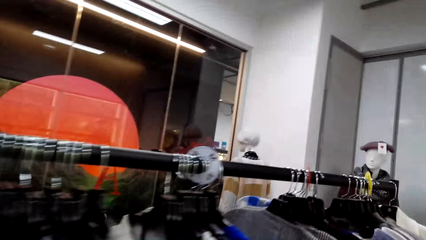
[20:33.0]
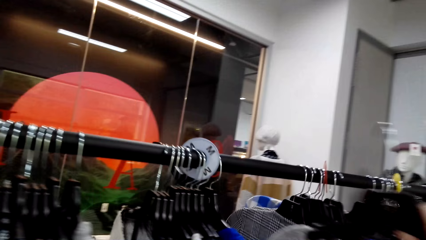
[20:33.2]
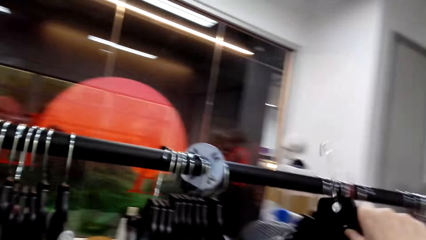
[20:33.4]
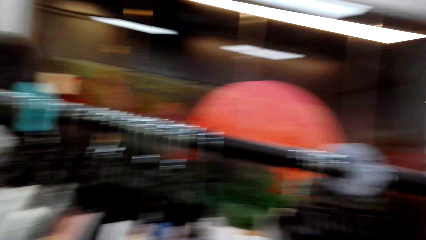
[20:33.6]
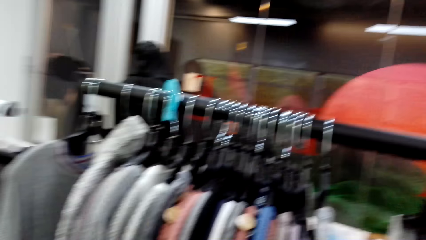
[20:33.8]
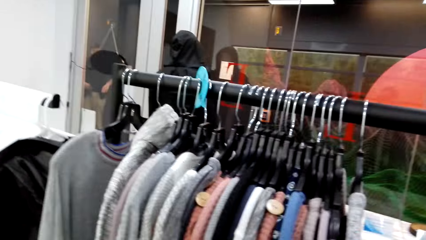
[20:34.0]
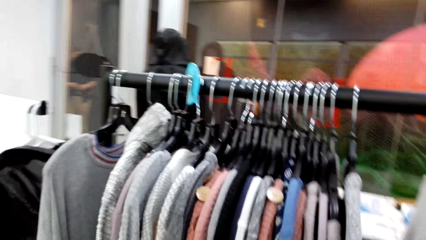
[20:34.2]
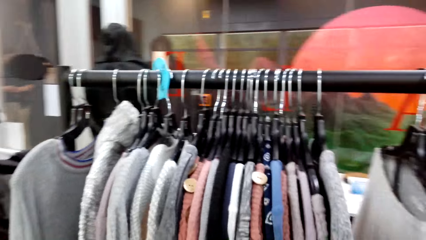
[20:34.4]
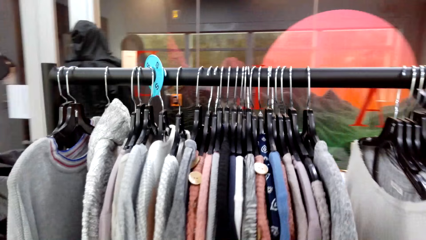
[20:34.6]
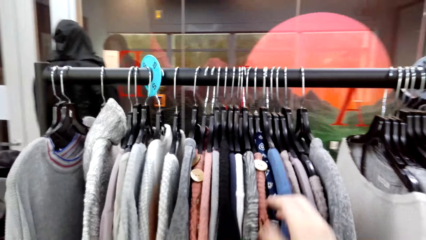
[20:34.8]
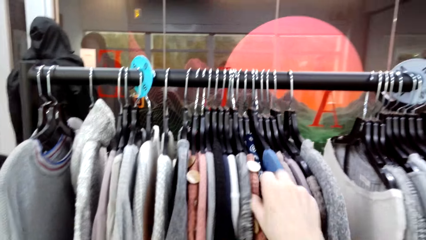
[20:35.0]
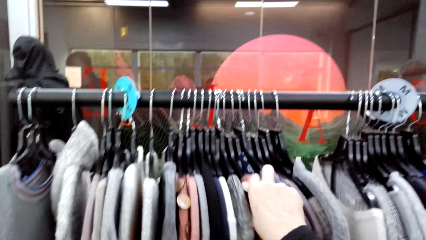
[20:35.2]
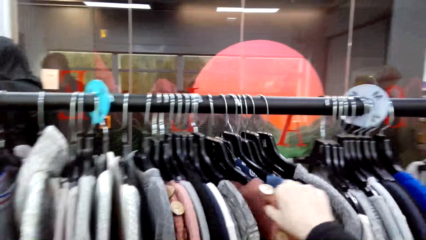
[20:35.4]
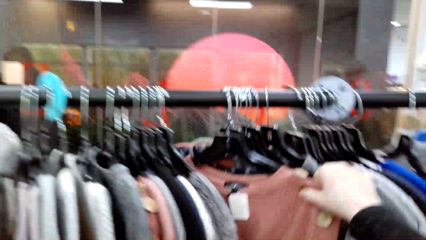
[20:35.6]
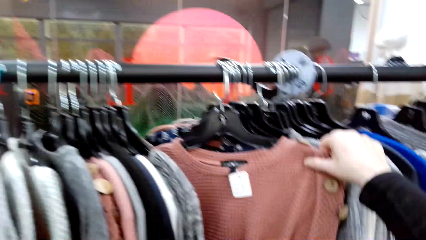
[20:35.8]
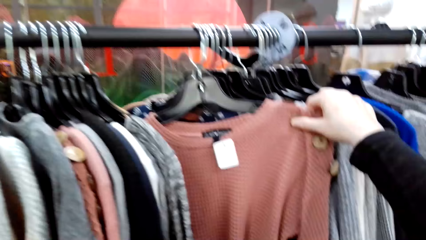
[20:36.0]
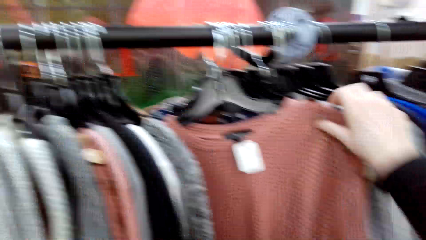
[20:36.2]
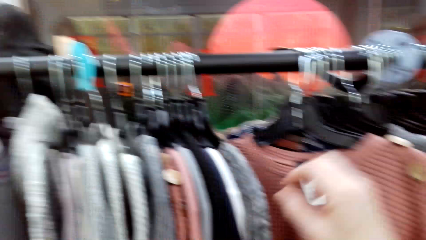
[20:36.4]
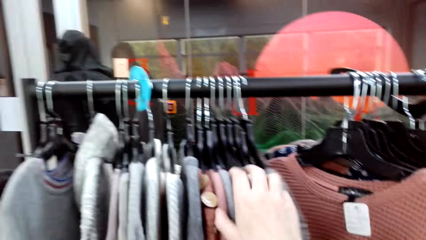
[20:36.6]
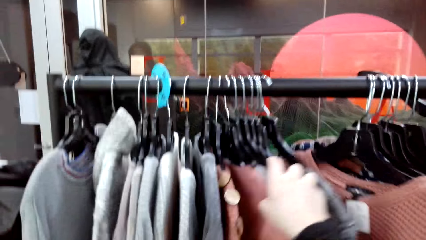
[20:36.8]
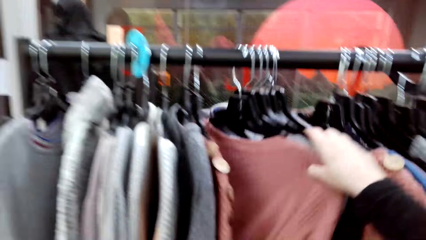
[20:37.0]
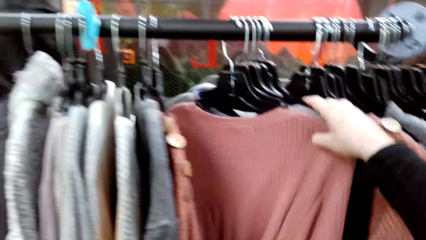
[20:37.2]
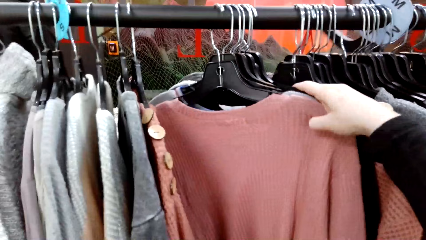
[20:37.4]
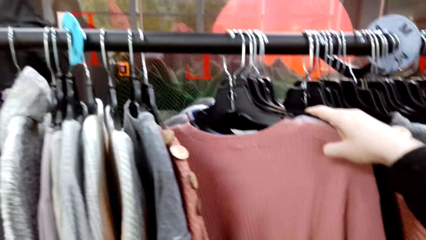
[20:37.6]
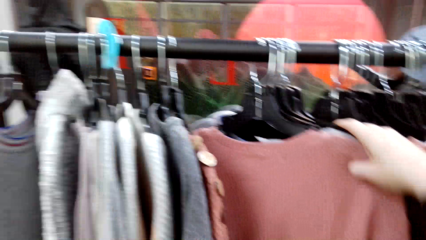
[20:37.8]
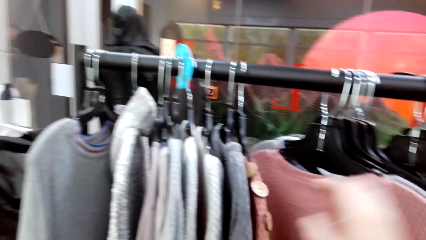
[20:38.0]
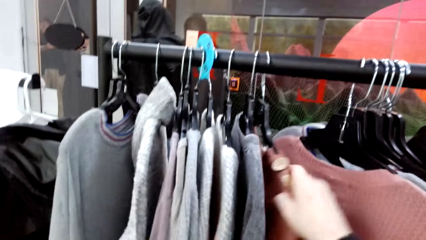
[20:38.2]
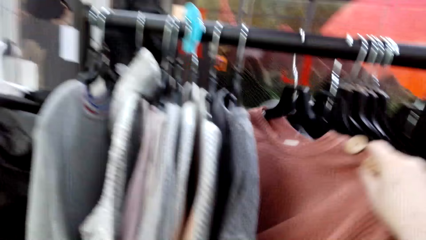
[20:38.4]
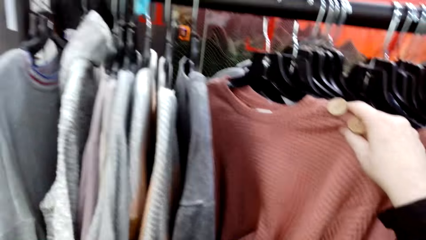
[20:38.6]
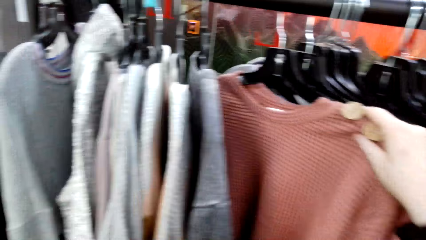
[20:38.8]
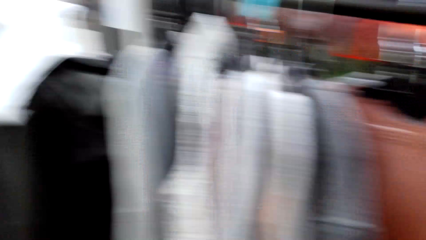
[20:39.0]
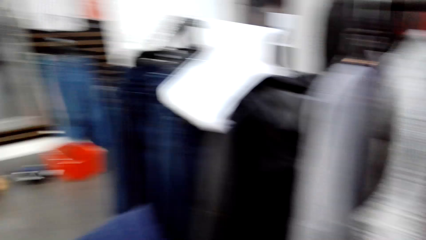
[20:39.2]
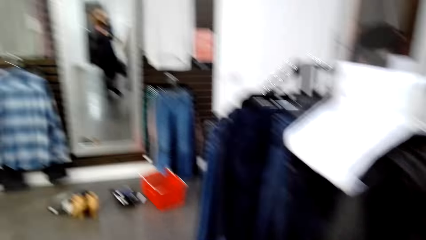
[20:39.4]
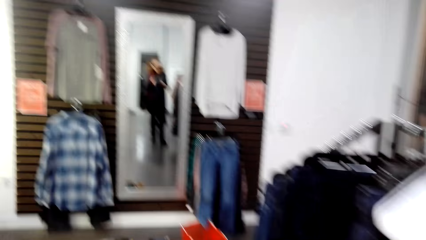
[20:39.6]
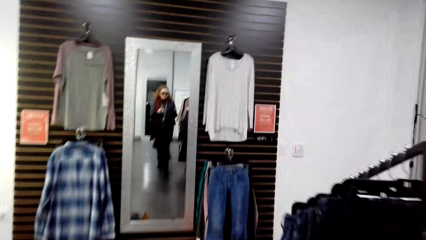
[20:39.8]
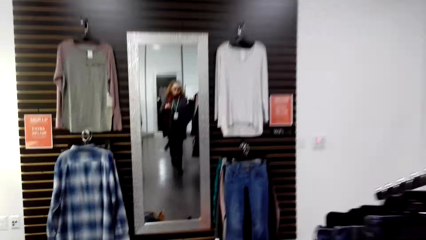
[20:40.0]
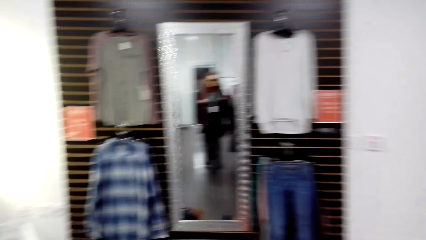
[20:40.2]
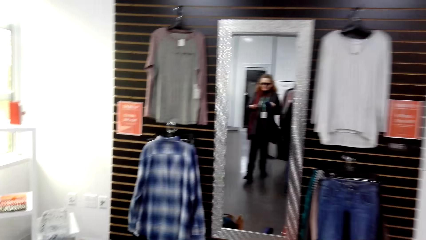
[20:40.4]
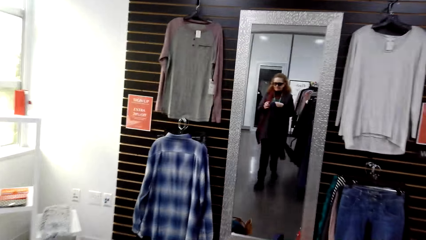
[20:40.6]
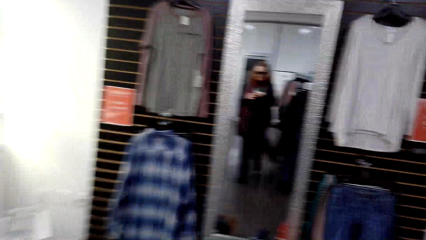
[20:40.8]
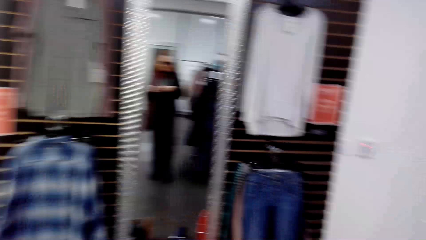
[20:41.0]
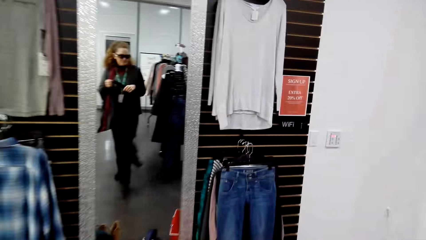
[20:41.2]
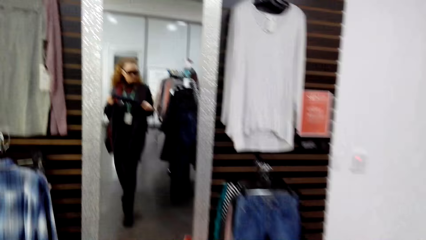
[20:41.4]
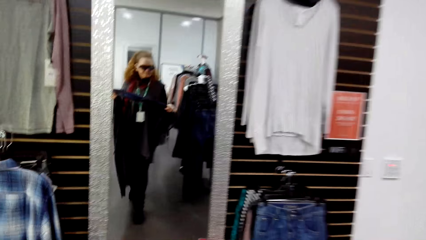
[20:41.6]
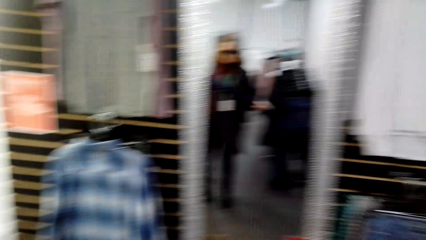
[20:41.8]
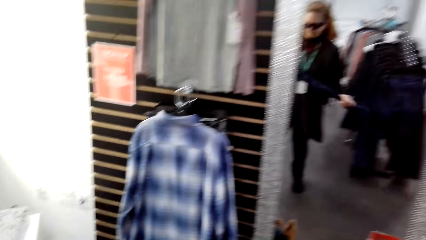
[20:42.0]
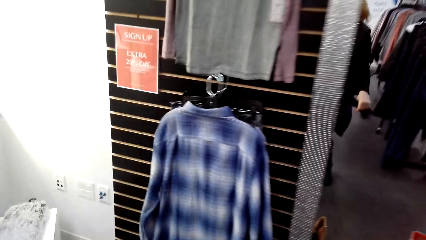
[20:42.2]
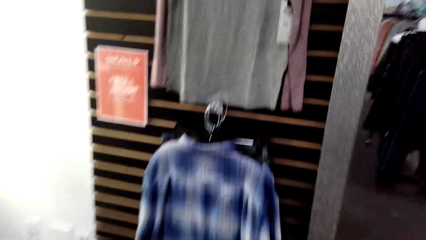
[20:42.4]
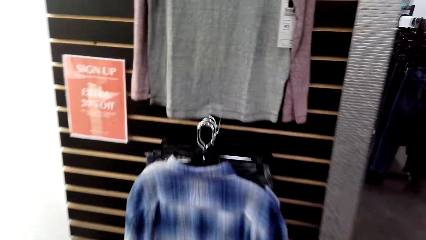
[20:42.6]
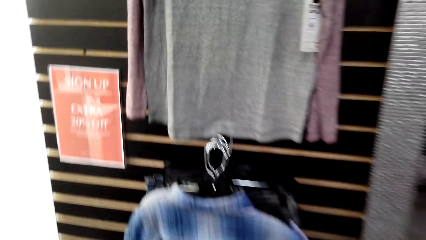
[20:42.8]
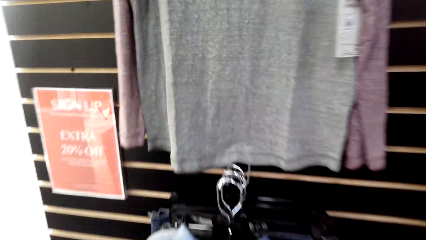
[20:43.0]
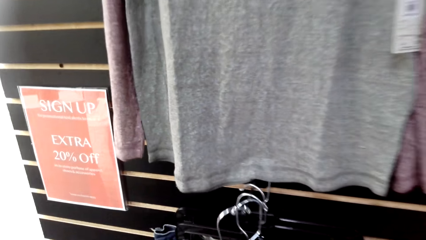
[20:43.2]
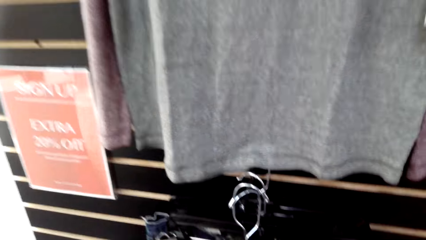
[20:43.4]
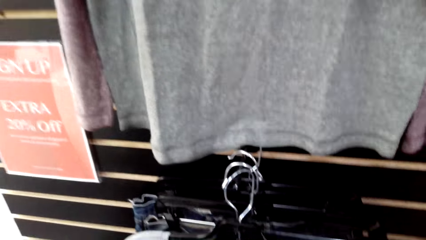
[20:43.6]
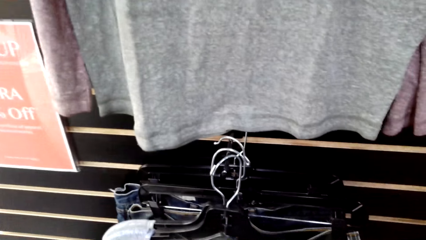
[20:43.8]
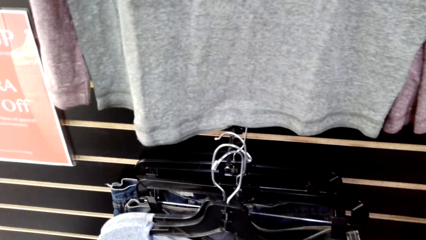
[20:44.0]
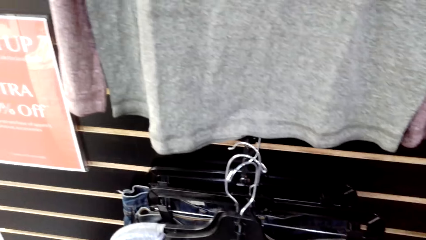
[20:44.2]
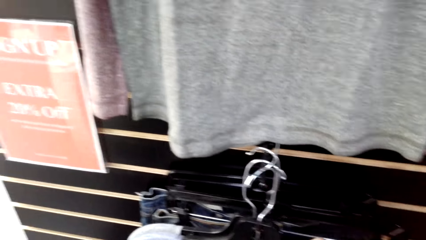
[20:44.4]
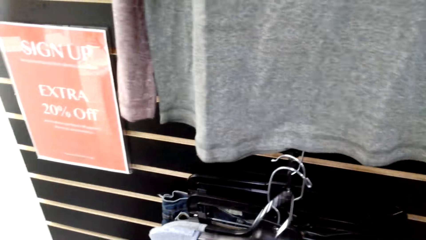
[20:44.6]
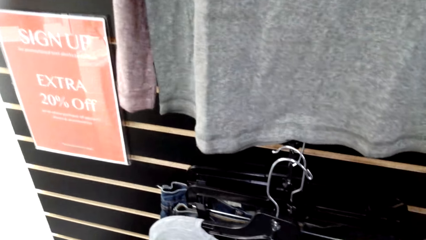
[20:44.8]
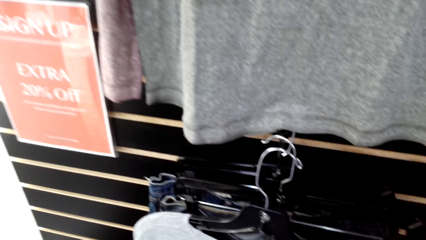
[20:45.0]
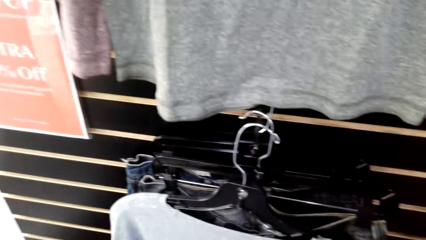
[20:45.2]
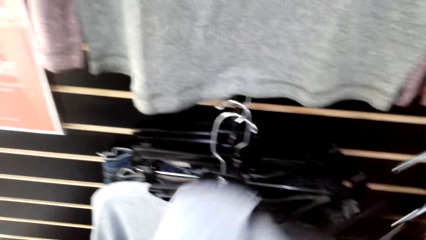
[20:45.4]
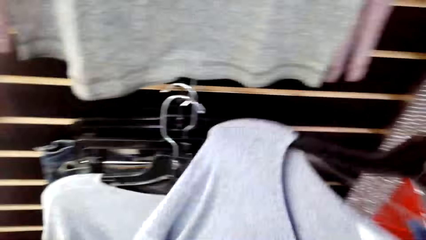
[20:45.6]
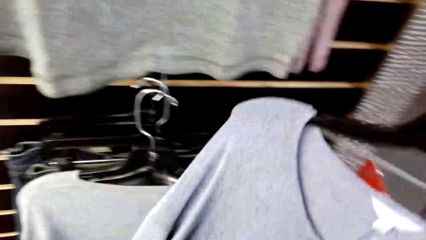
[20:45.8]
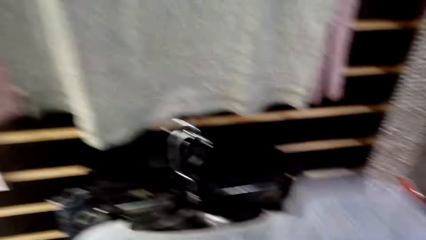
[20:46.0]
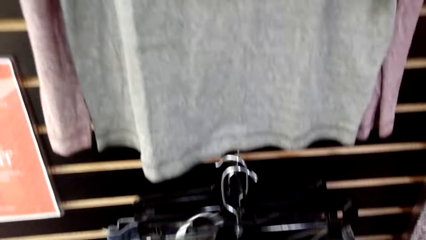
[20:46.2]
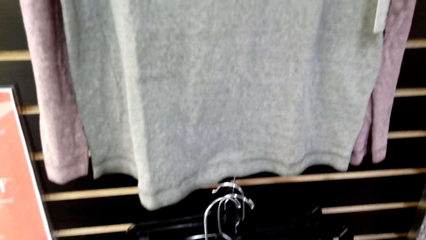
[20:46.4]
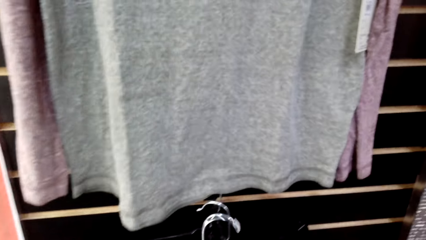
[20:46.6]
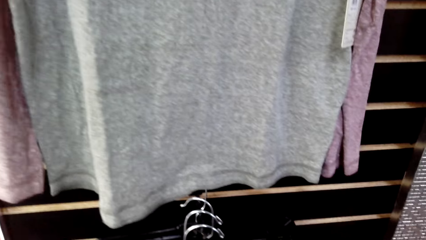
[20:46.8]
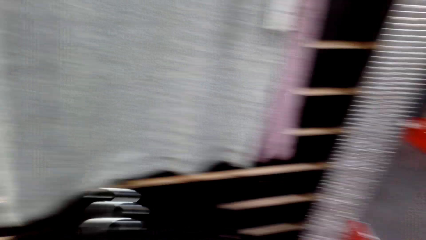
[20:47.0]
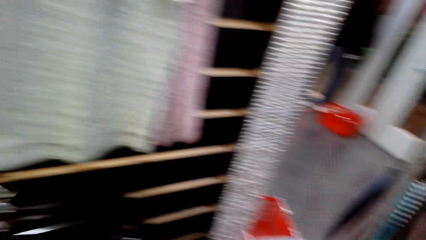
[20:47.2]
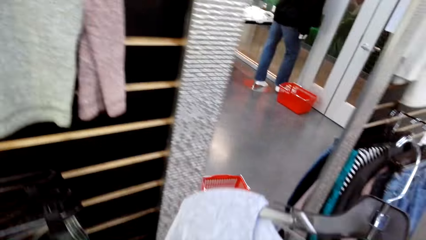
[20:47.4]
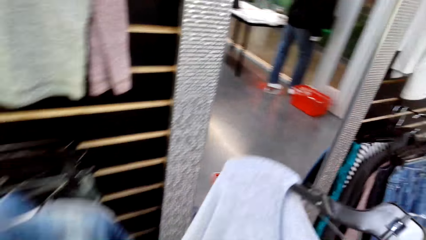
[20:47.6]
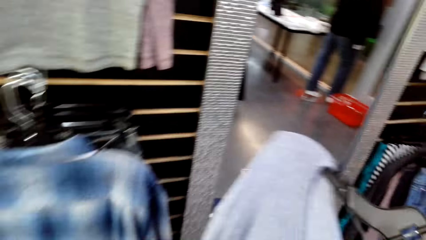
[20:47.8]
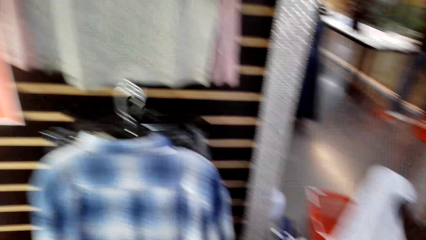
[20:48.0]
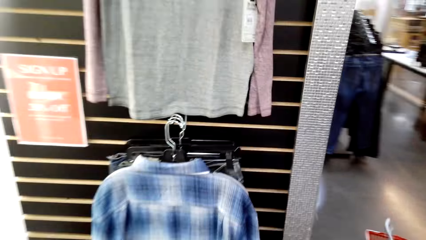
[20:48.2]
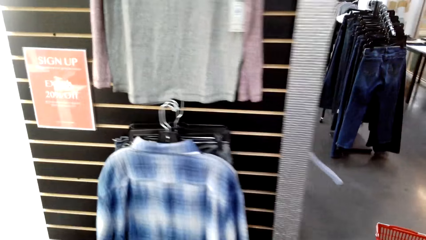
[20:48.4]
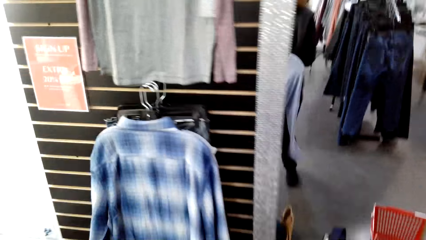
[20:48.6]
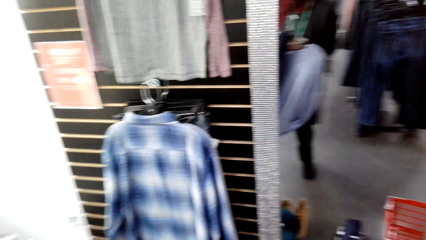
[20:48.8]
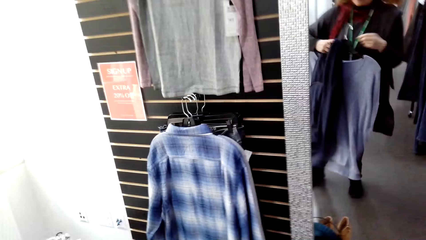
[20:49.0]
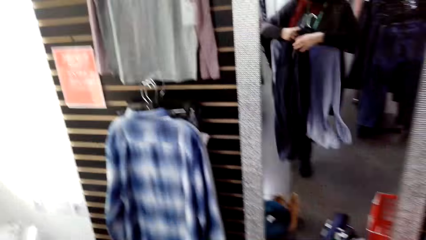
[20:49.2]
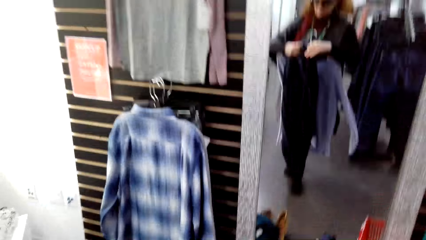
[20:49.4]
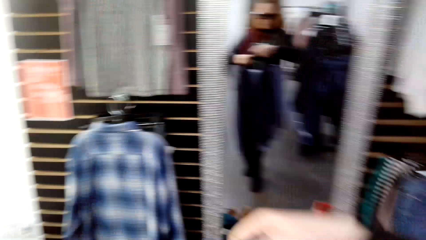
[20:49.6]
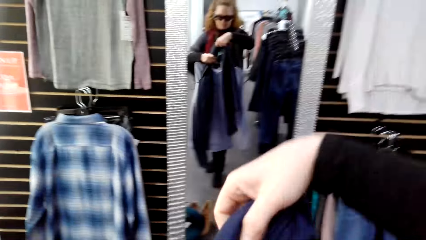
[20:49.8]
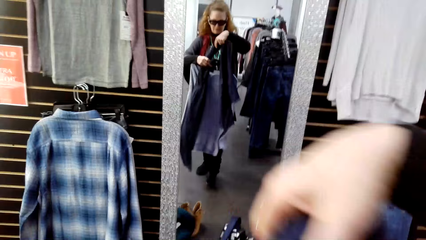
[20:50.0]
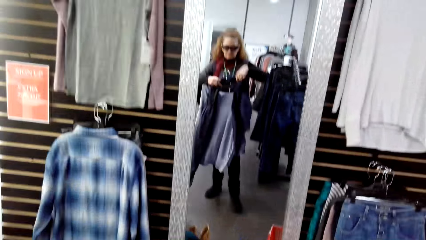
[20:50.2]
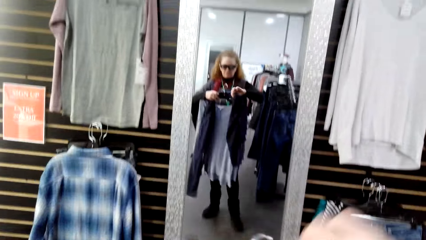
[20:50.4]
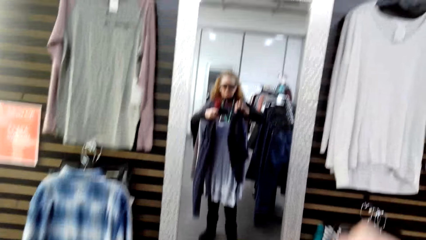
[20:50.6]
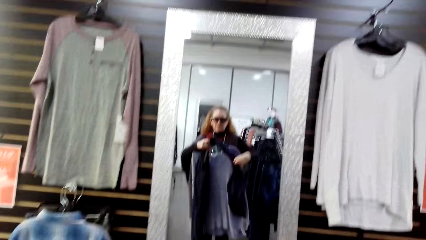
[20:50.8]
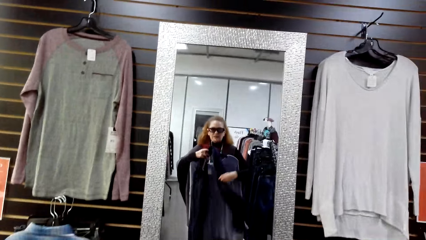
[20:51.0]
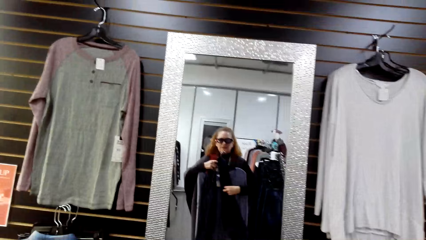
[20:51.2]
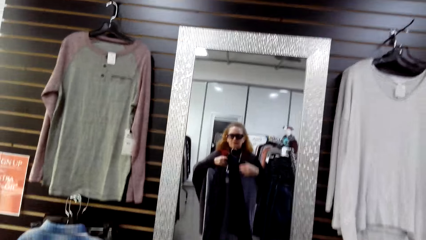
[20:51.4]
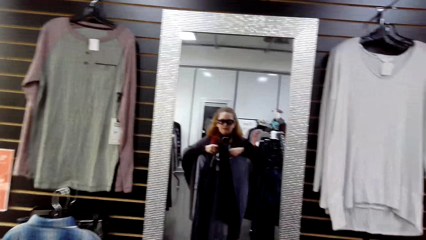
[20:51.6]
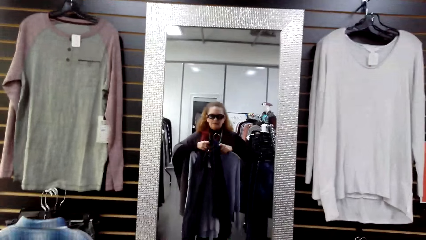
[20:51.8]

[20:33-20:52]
The camera wearer hangs a cloth on the hanger stand. They sample clothes on the hanger stand and move clothes. They walk around in the clothing store. They look at the mirror. They pick up a cloth on the hanger stand. They hold the cloth in the store. They walk around in the clothing store. They hold clothes in the store. They look at the mirror.
